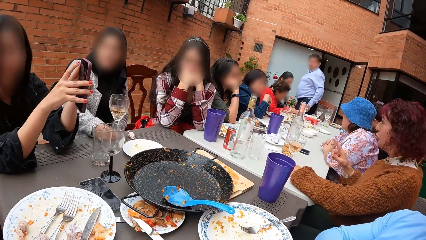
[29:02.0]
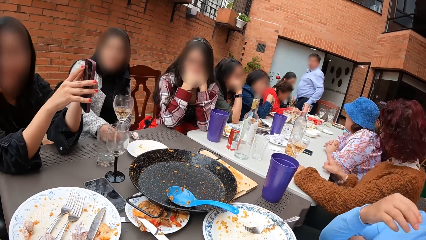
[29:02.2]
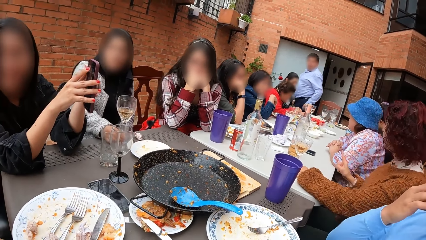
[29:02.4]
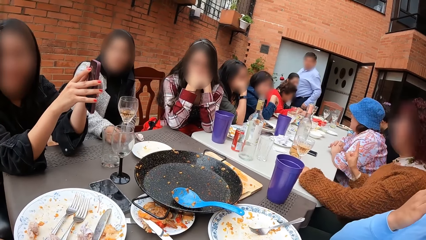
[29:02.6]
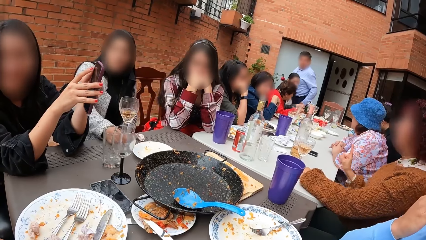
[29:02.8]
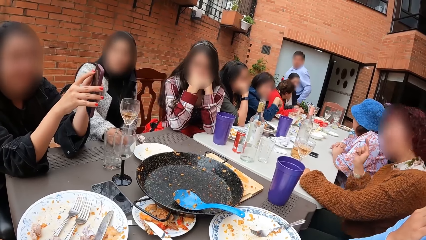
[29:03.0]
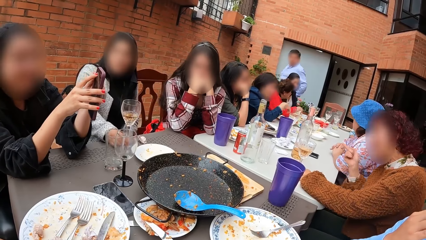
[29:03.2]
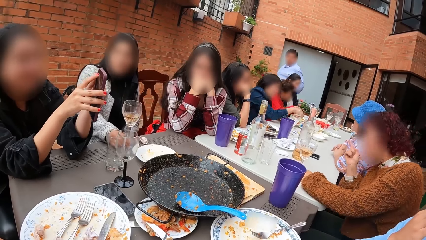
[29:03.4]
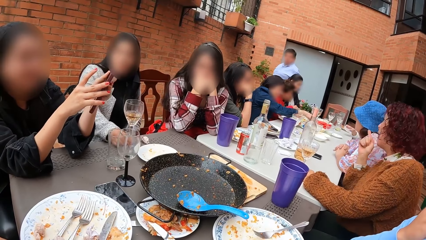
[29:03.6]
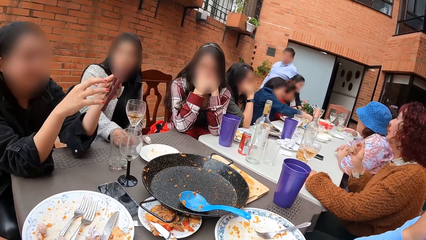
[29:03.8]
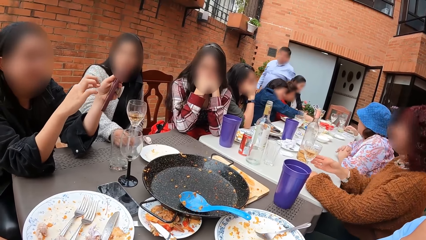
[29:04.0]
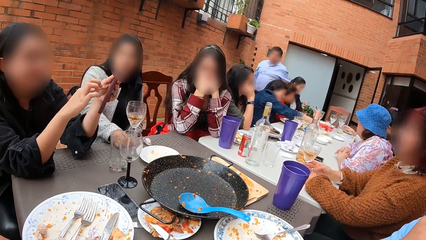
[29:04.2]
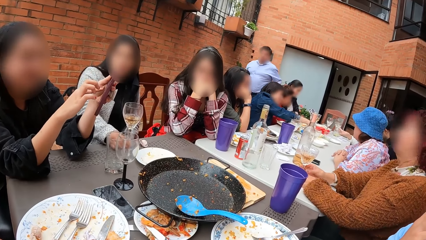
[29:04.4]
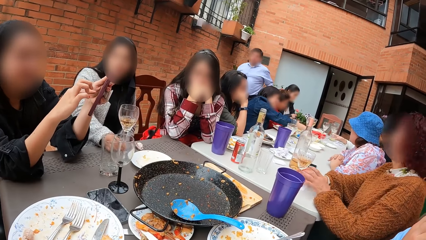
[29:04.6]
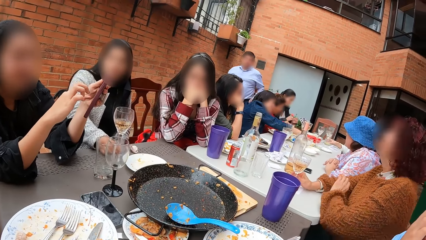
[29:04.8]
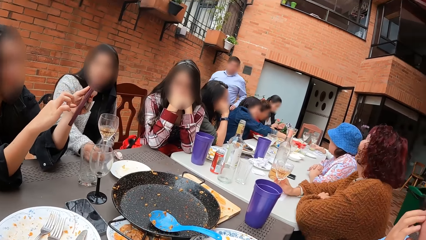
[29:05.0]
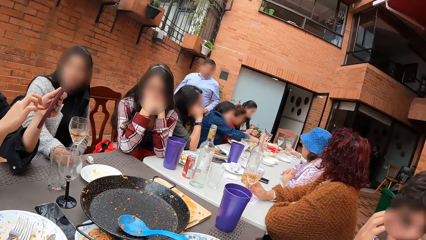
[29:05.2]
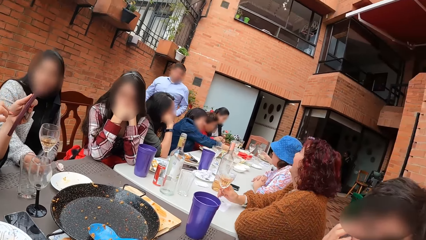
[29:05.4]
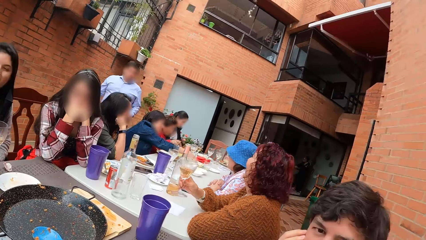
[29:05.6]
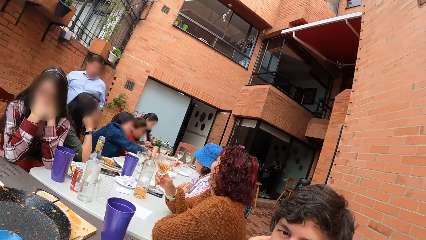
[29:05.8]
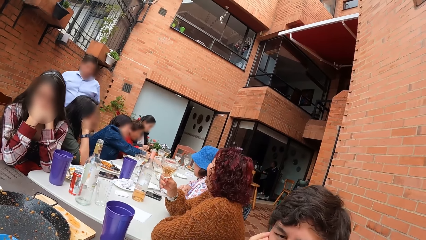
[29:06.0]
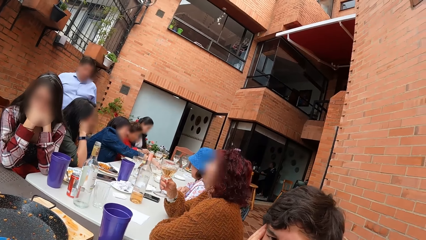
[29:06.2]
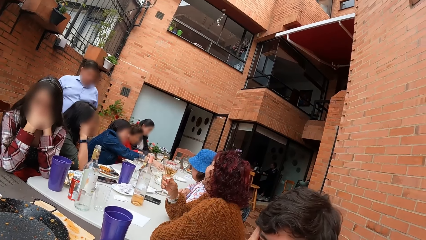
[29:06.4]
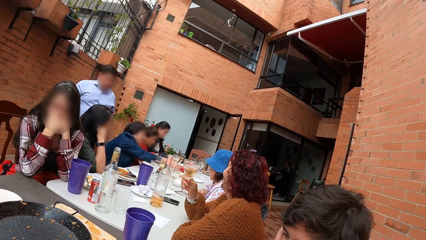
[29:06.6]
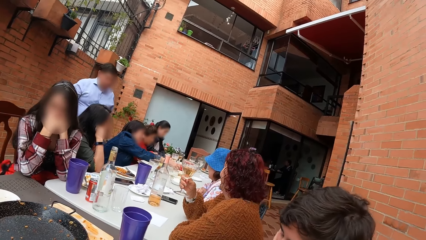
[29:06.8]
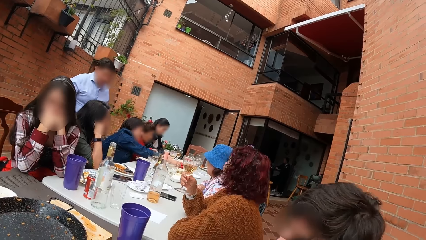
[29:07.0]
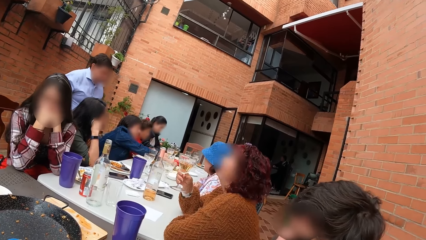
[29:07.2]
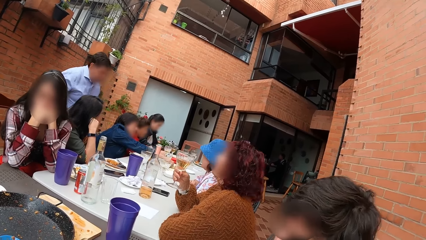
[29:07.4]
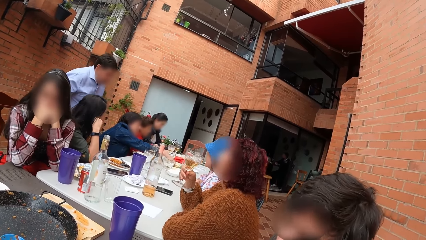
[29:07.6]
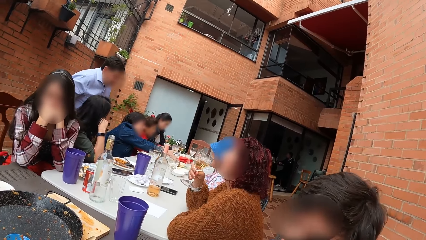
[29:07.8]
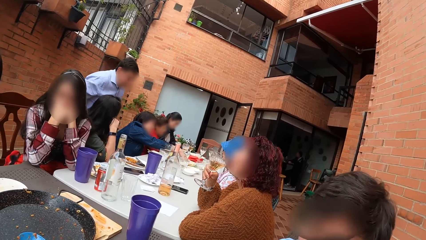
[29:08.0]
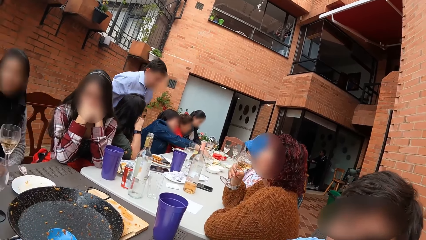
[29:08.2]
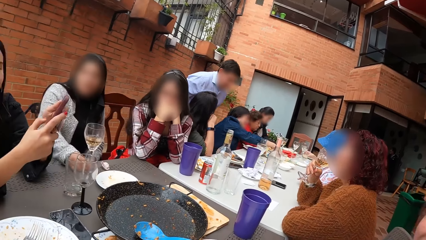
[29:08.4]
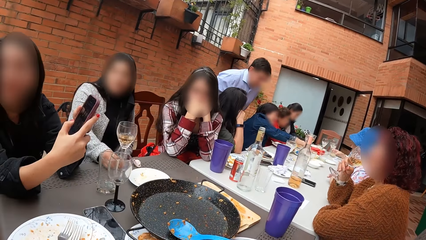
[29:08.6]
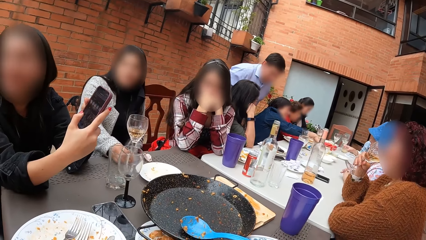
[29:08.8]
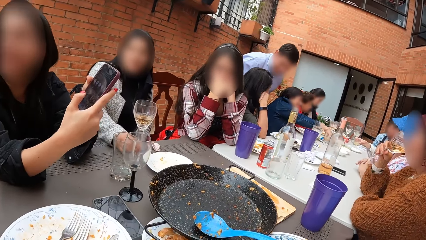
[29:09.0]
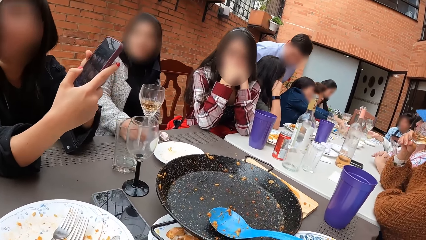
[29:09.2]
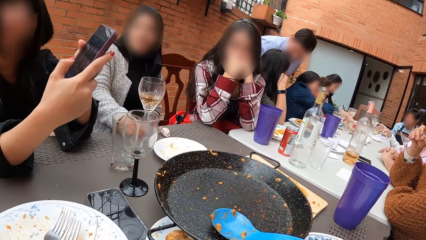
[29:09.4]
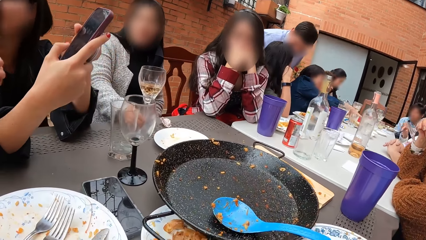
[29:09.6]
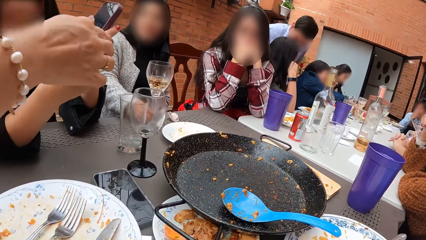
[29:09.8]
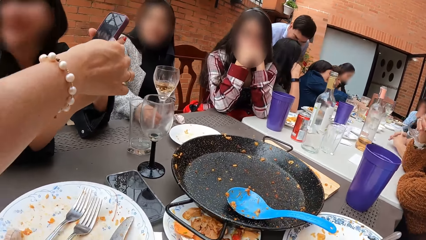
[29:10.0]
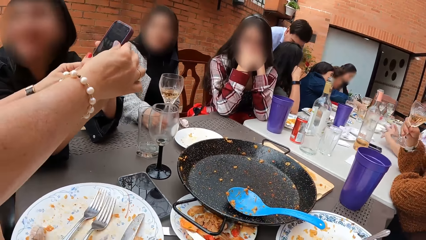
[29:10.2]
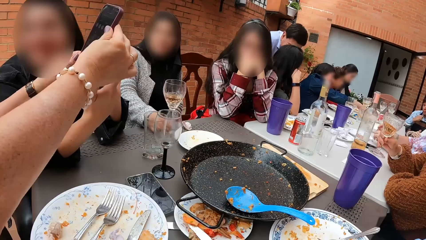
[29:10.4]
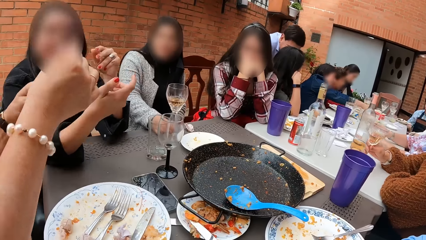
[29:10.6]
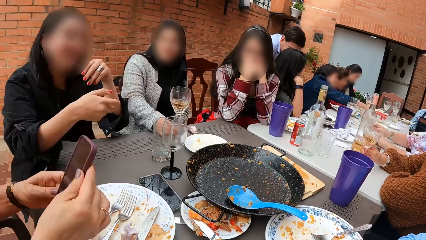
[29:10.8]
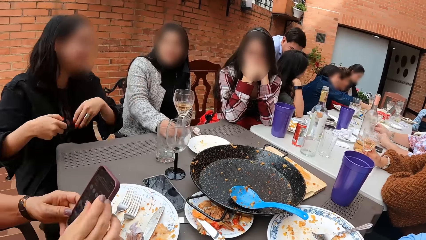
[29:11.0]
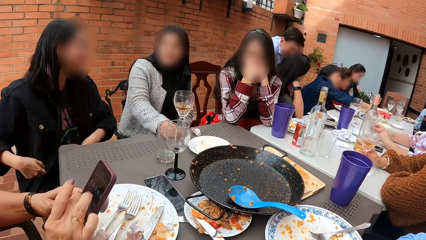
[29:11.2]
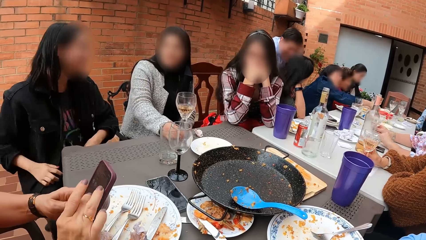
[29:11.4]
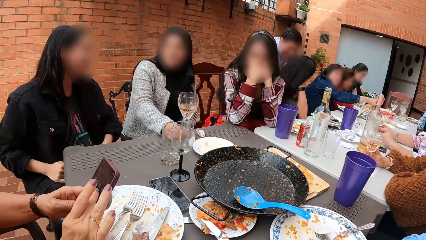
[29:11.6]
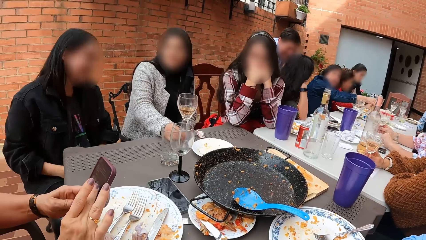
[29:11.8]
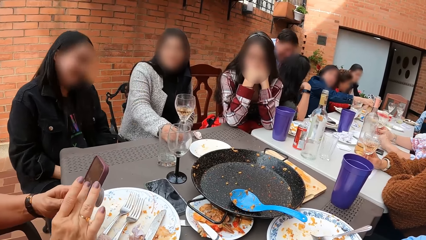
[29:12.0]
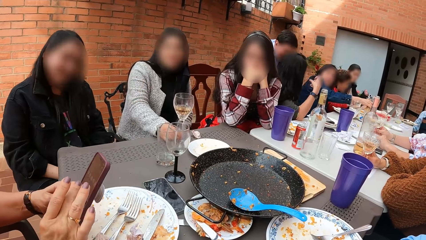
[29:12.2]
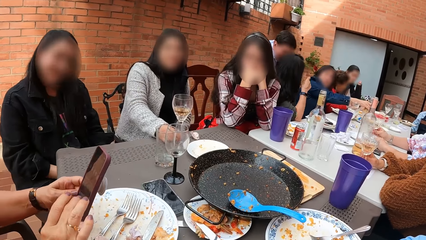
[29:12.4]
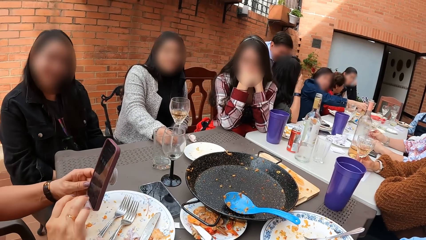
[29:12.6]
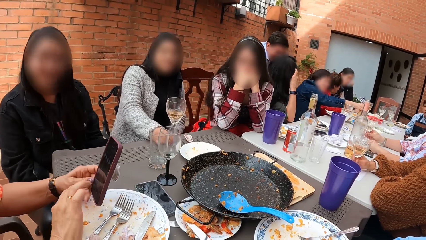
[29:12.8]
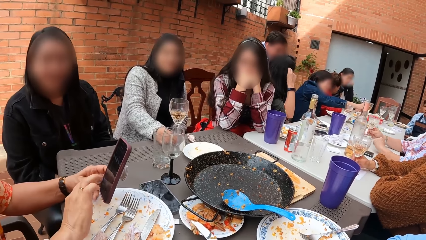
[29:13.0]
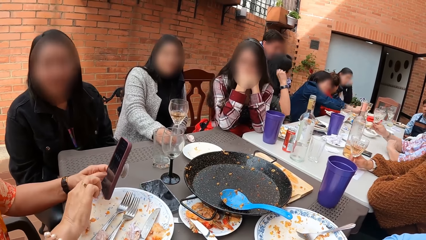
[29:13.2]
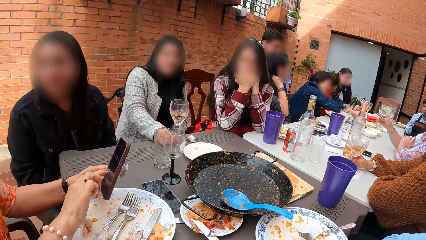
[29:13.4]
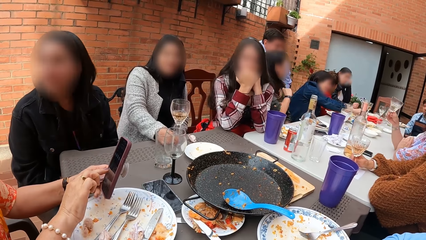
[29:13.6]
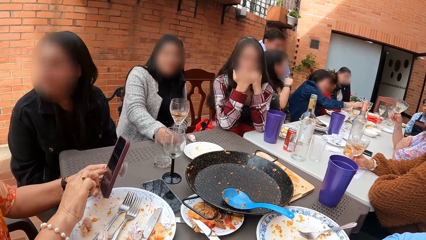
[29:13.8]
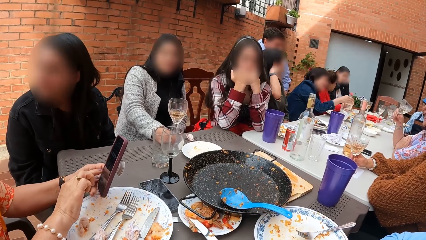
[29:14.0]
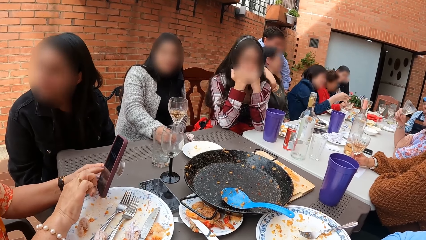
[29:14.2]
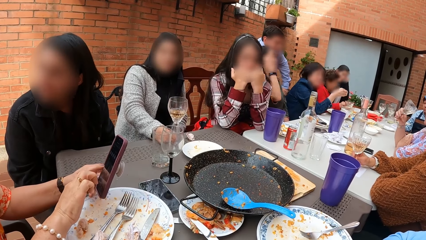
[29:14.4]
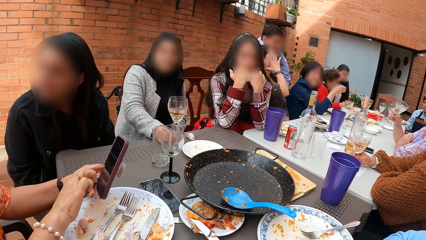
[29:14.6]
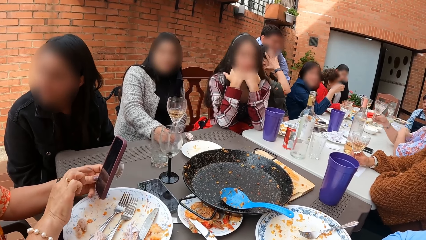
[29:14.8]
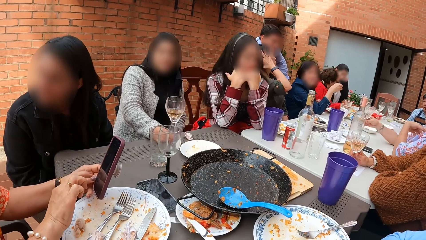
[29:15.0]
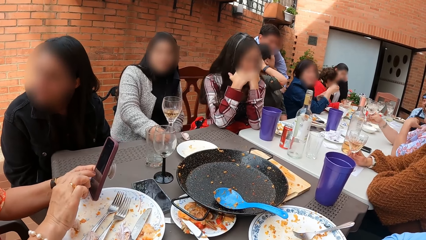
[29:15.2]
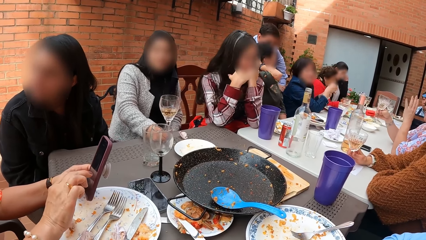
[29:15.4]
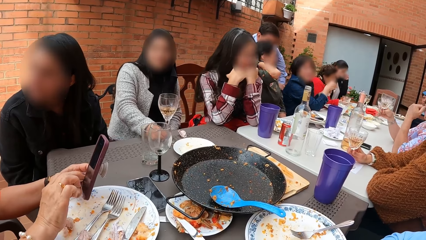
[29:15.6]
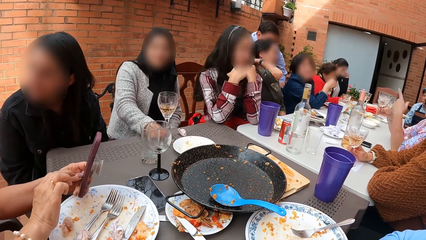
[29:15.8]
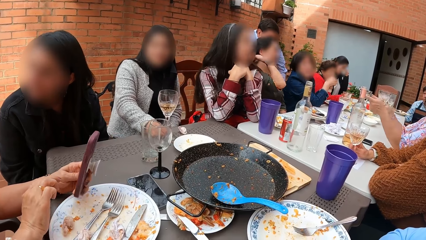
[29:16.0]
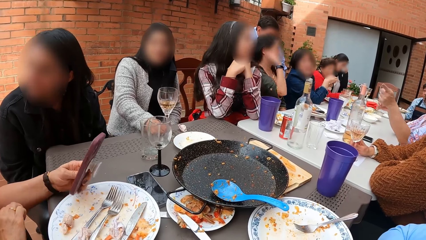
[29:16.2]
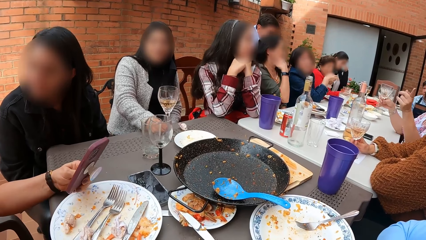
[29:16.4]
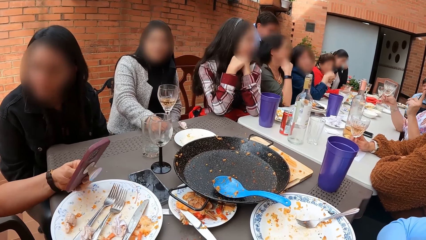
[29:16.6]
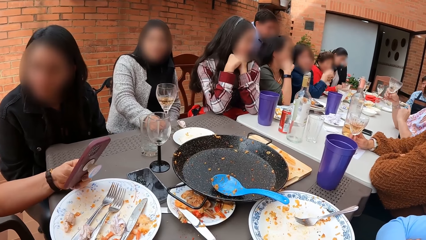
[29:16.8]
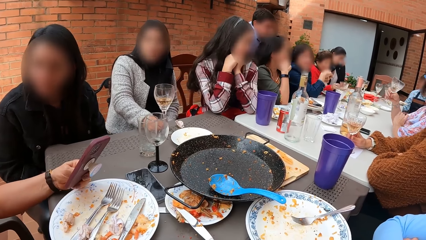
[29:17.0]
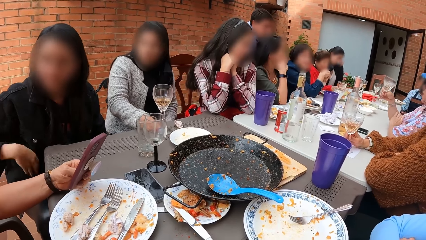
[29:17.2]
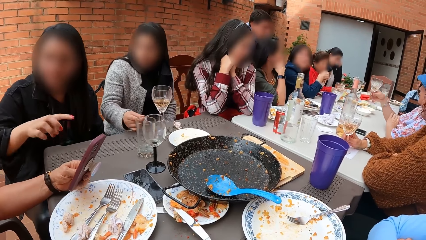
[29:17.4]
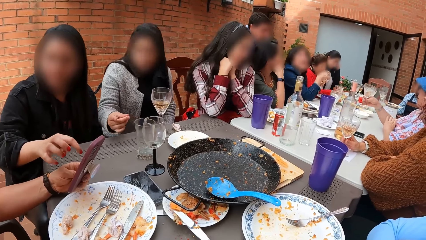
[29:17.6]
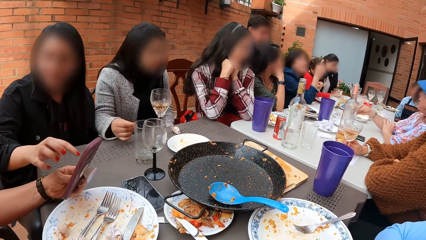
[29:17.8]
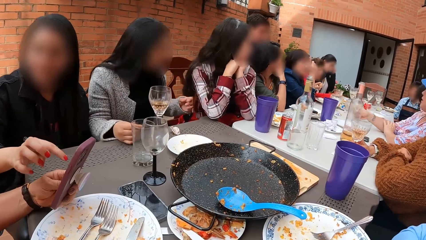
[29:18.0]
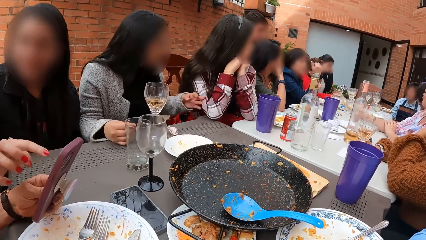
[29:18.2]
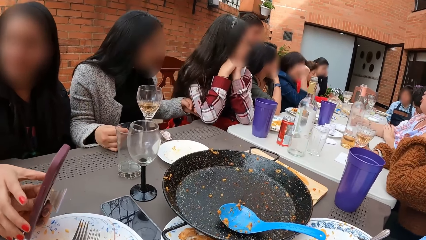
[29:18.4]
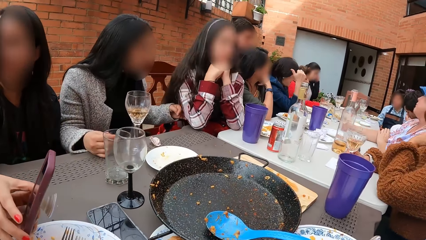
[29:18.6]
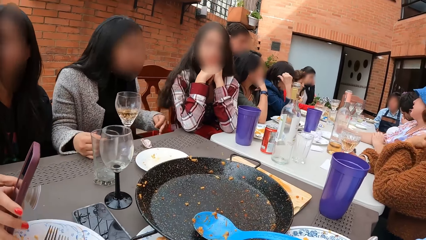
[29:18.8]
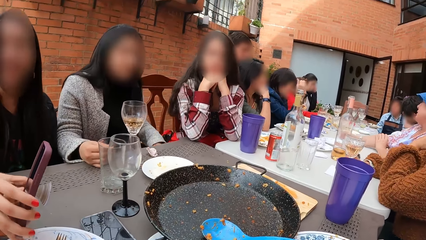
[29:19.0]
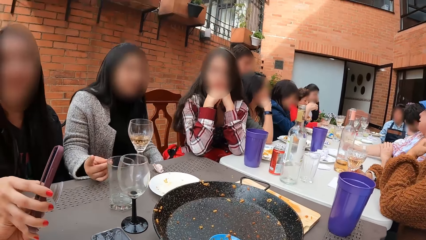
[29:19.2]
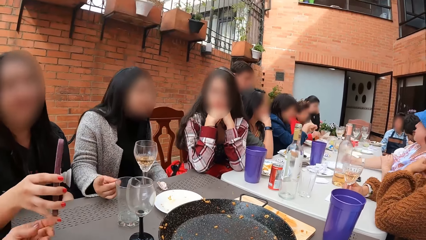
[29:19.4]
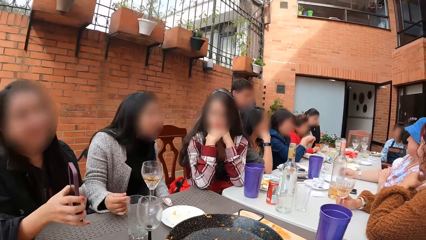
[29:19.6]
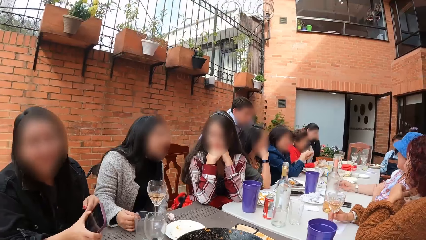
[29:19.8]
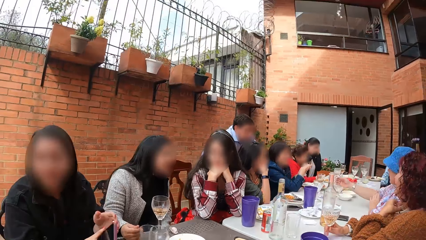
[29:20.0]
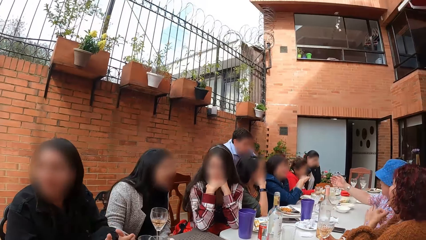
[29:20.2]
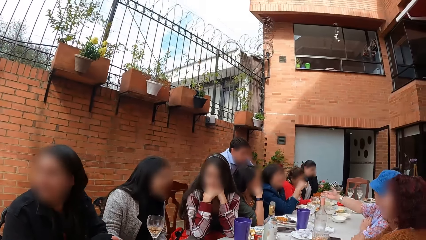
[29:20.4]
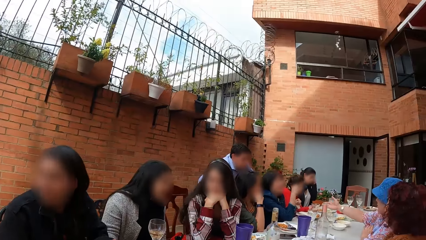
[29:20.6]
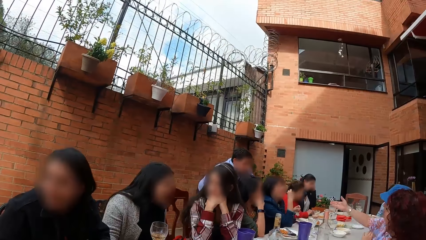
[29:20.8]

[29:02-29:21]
A man places his right hand on his face. A woman takes a piece of bread from the bowl on the table with her right hand. Another woman drops the tissue paper in her right hand on the table. Another man walks towards a third woman. A fourth woman operates the phone in her left hand with her right hand. A fifth woman holds the glass cup on the table with her right hand. The second woman takes the glass cup from the table with her right hand. The fifth woman places her left hand on the table, takes the glass cup from the table with her right hand and drinks from the glass cup in her right hand. The second woman places the glass cup in her right hand on the table. A sixth woman takes the phone from the fourth woman's hands with both hands. The fifth woman places the glass cup in her right hand on the table. A seventh woman takes the glass cup from the table with her right hand. The fourth woman adjusts her jacket with both hands. The sixth woman operates the phone in her left hand with her right hand and examines the phone. The fourth woman places her hands on her legs. An eighth woman fiddles with her nose with her left hand. The third woman flips her hair with her right hand. The seventh woman touches her right arm with her left hand. The first woman passes the piece of bread in her right hand to her left hand. The third woman places her right hand on her face. The fourth woman interacts with the sixth woman. The seventh woman places the glass cup in her right hand on the table. A ninth woman taps a tenth woman's right arm with her left hand. The fourth woman takes the phone with her right hand from the sixth woman's left hand. The seventh woman holds the glass cup on the table with her right hand.
